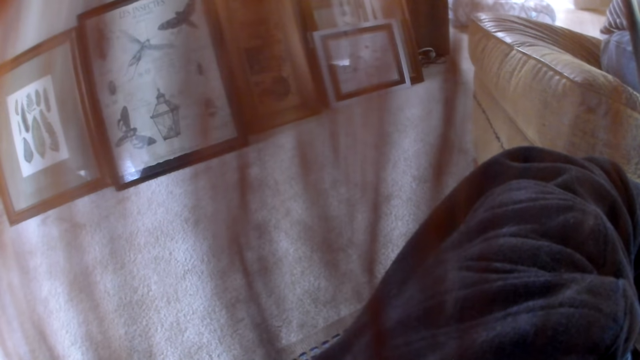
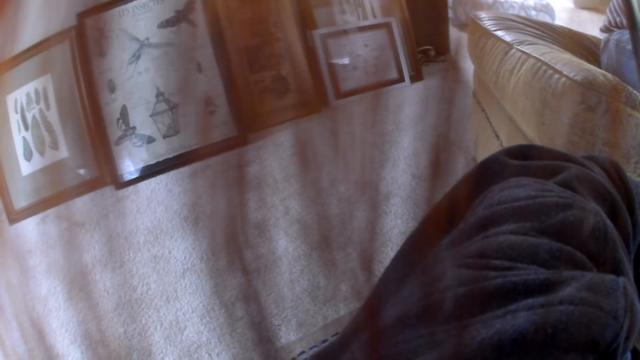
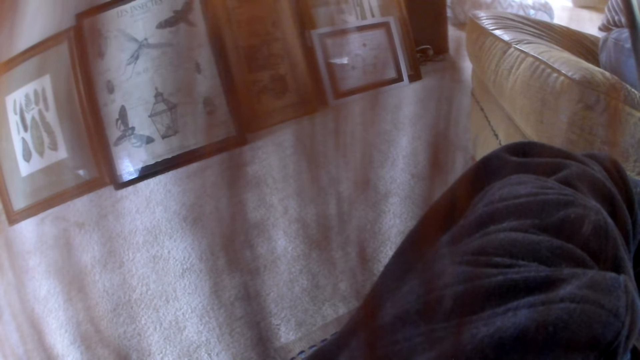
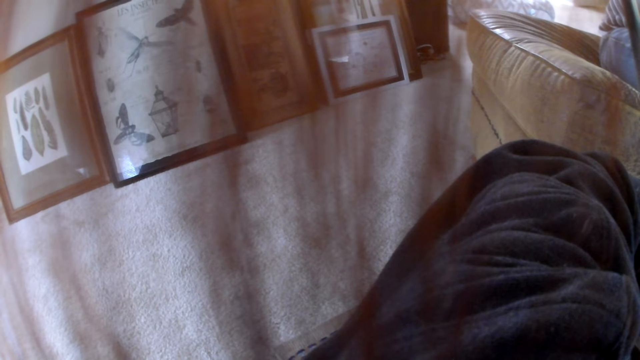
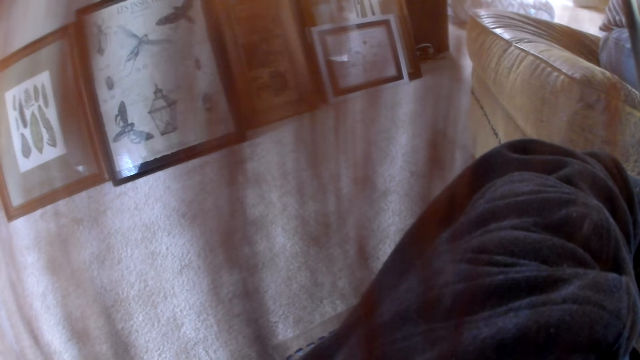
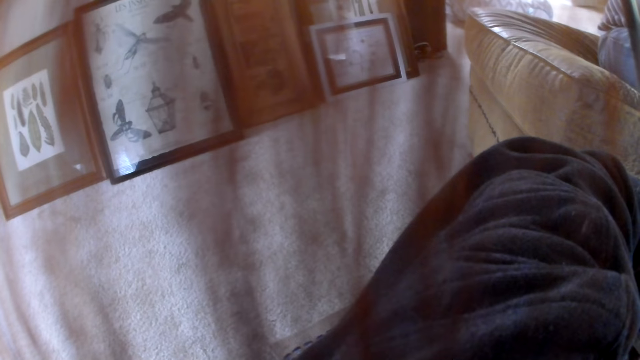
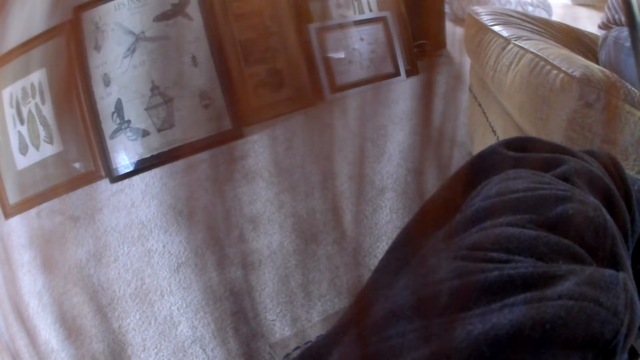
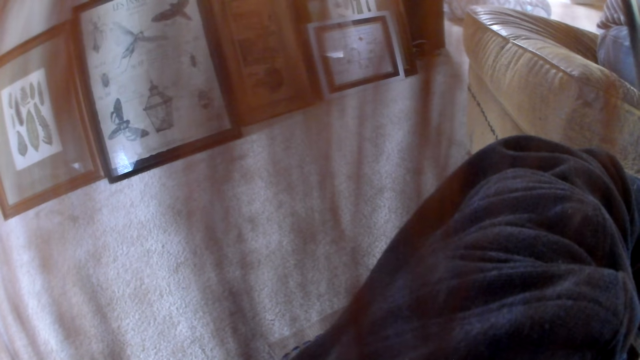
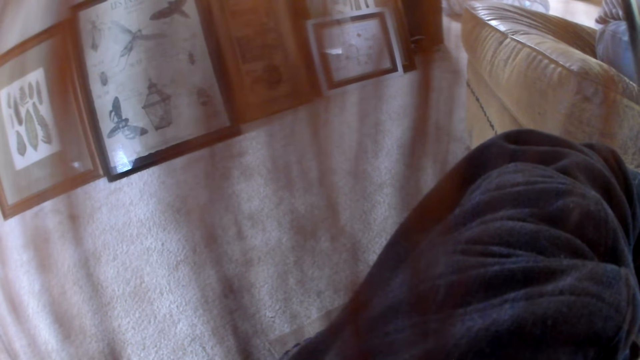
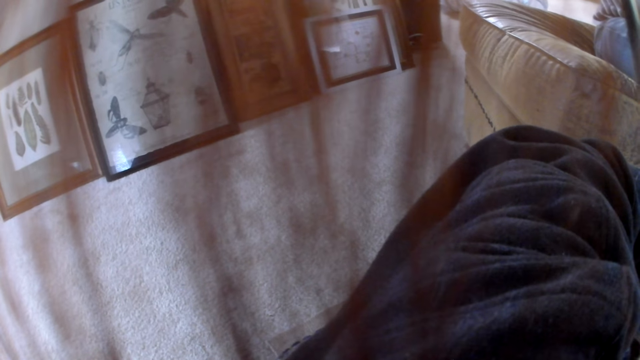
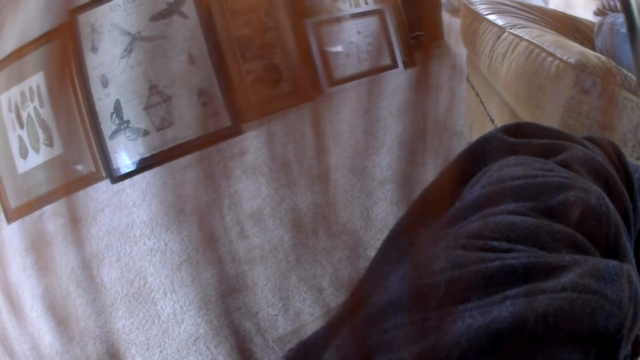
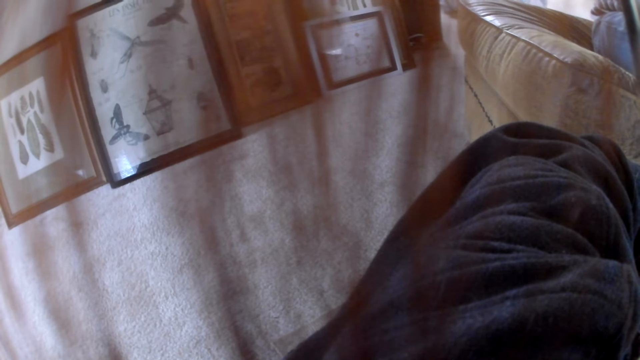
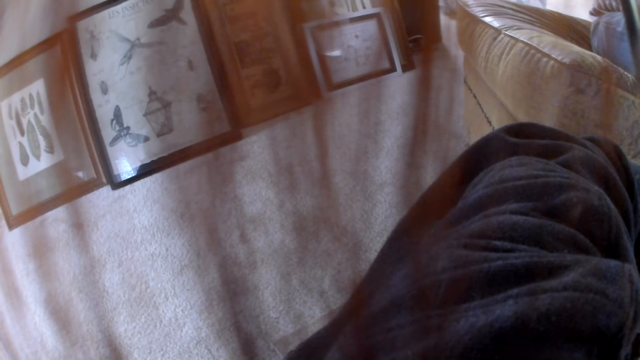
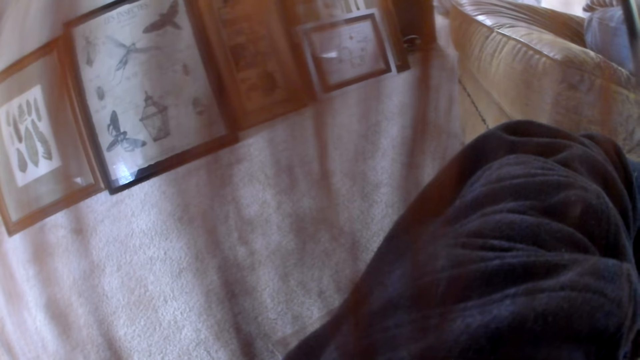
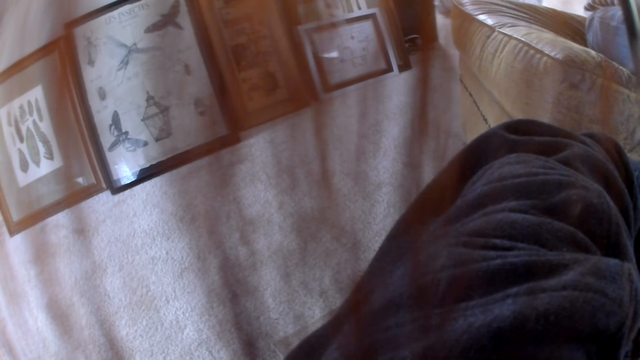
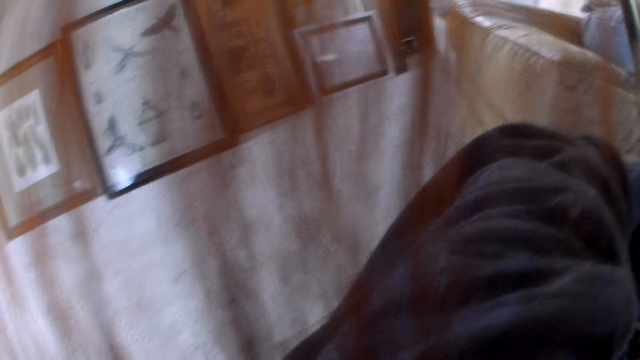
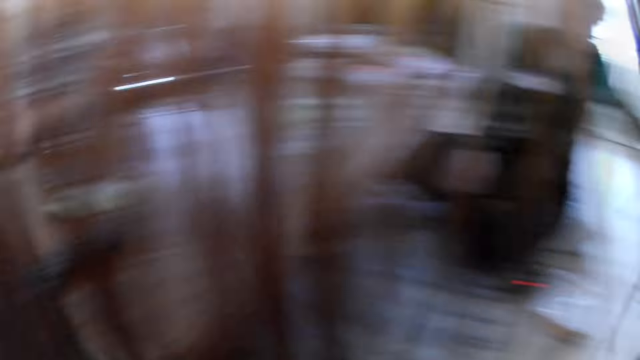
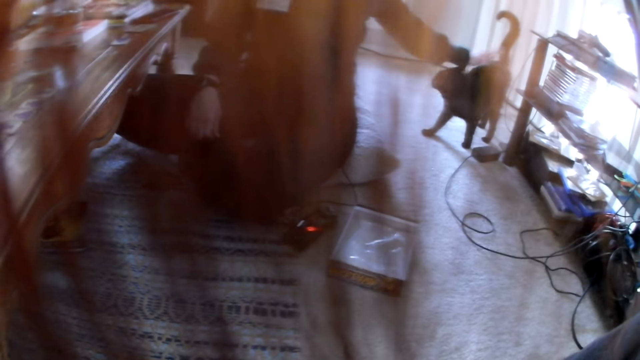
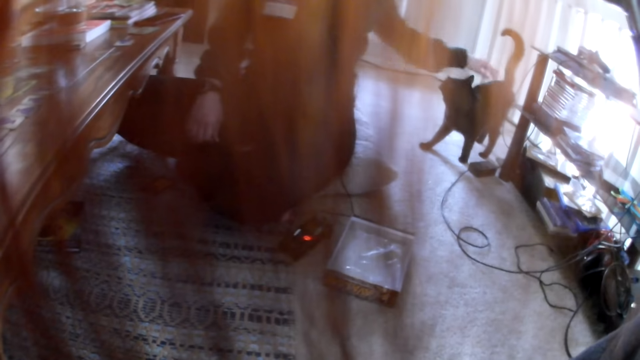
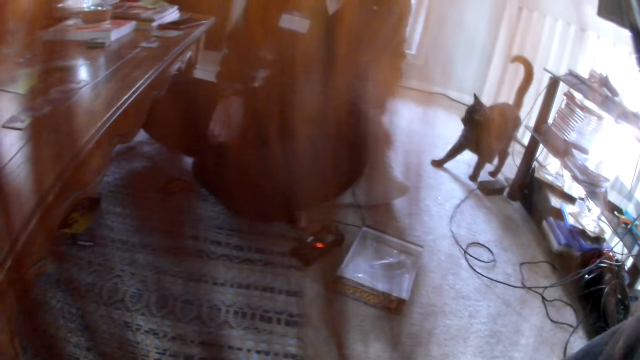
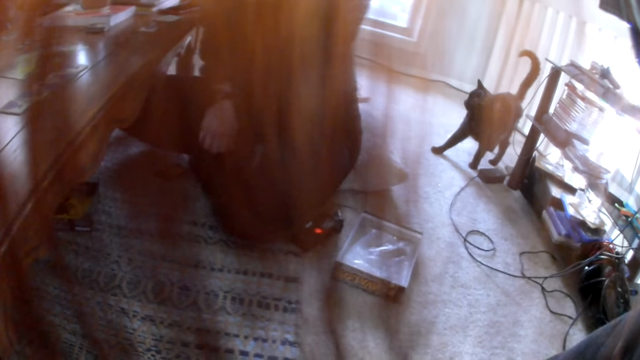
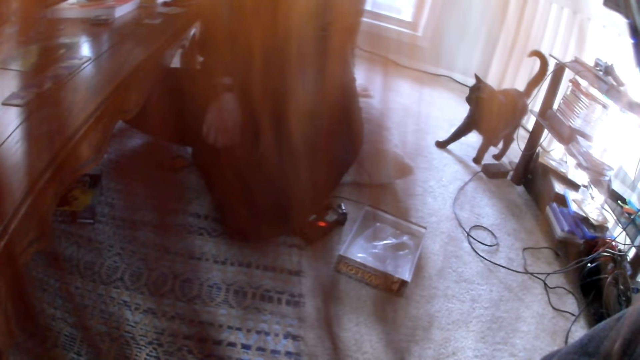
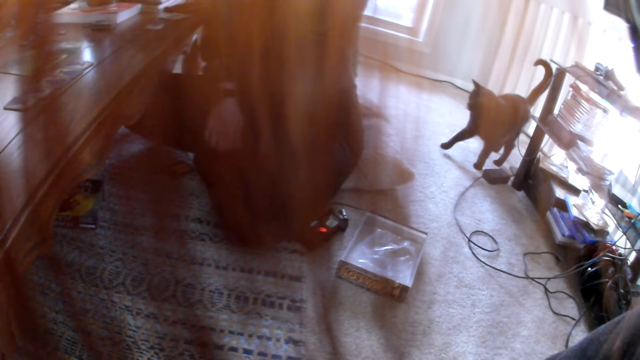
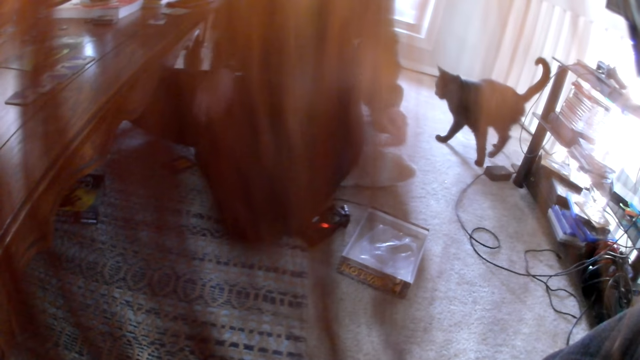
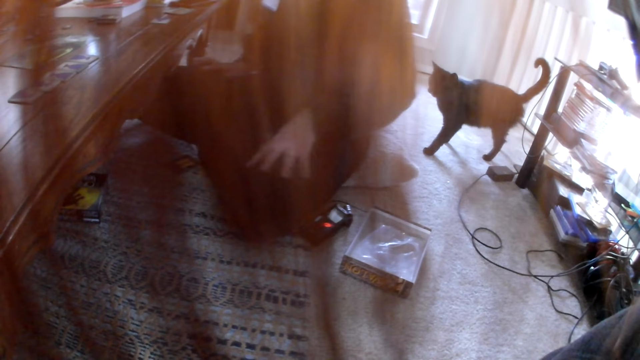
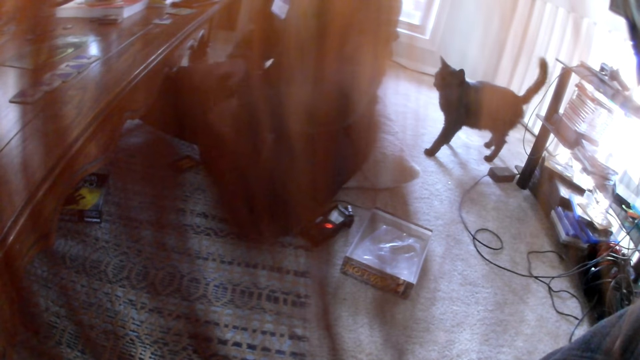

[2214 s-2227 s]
A woman pats a cat with her left hand, plays with a card, and pats a pillow on the floor with her left hand.

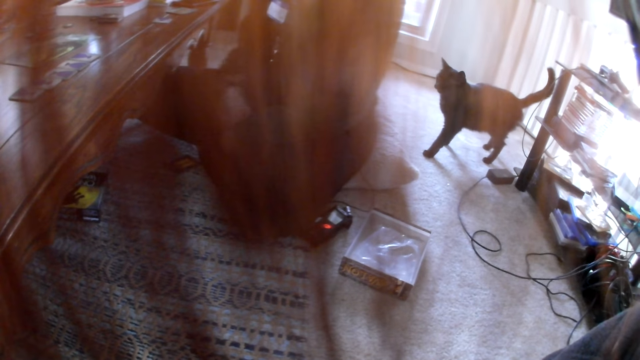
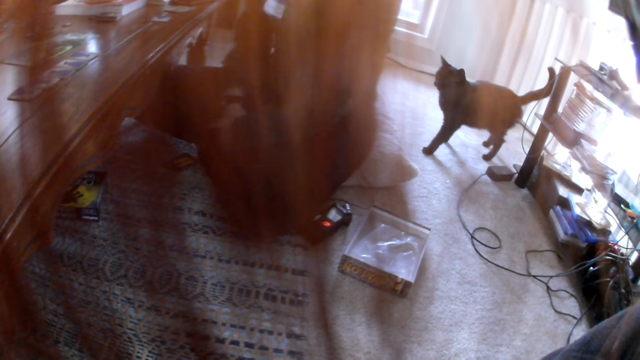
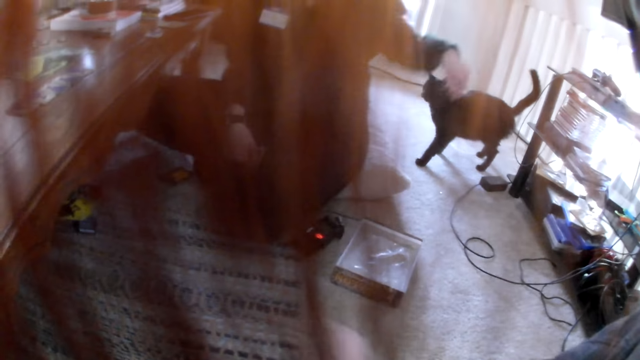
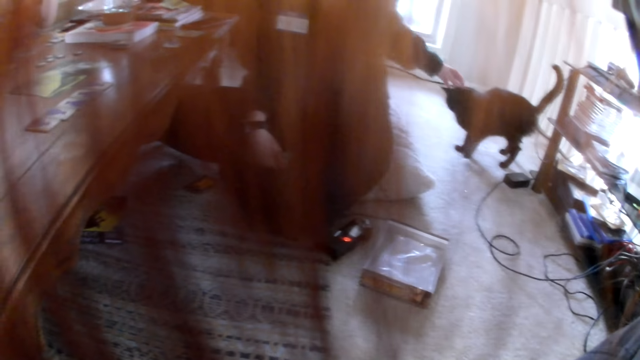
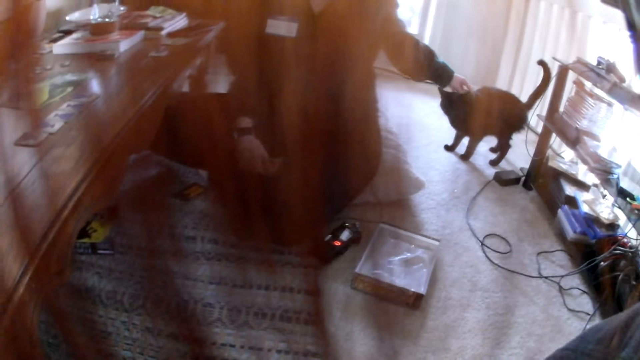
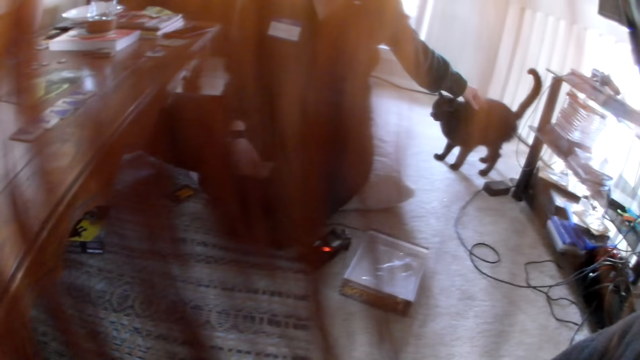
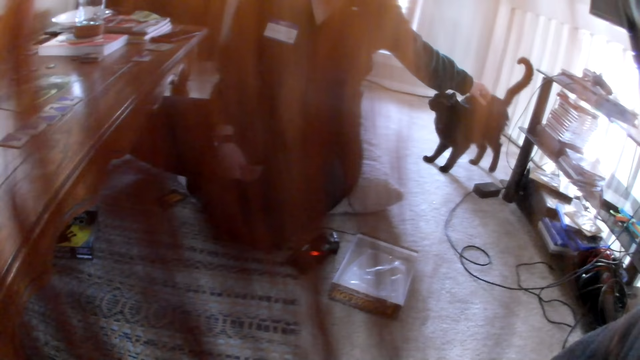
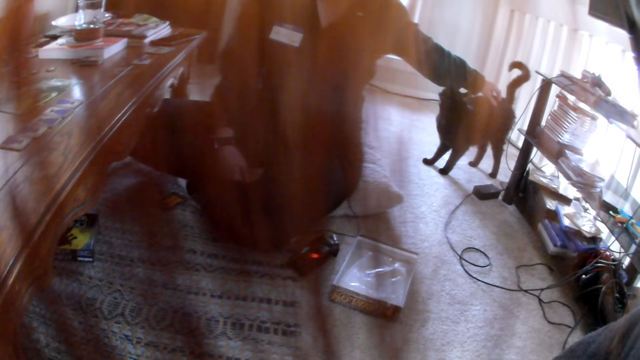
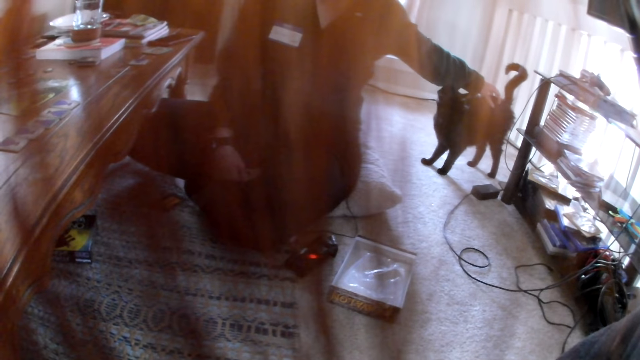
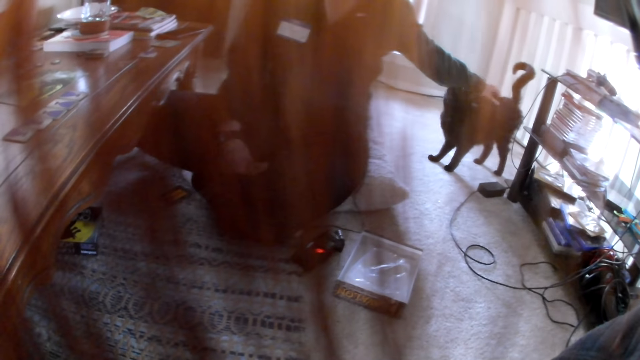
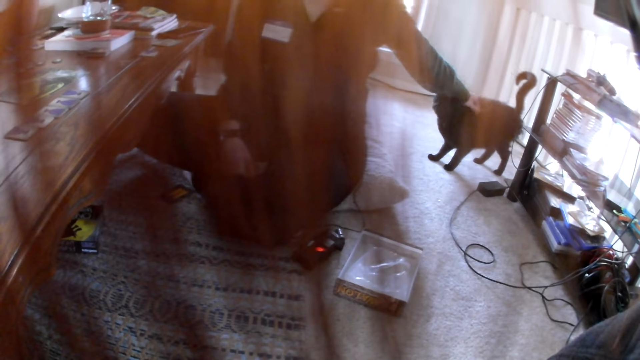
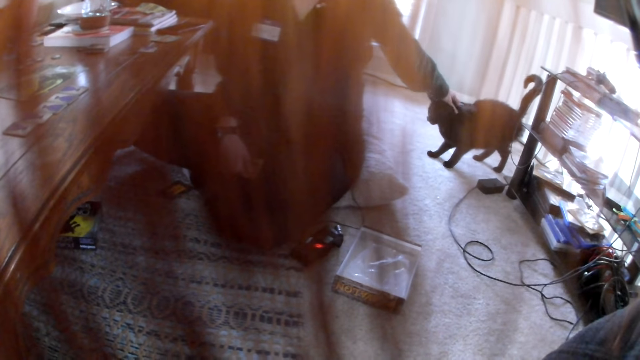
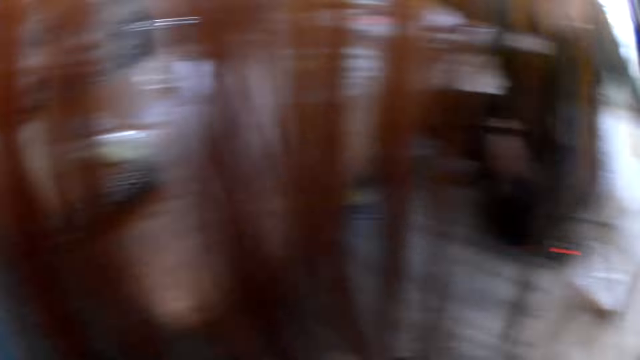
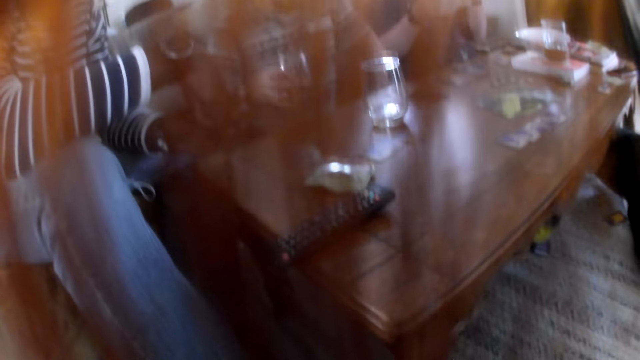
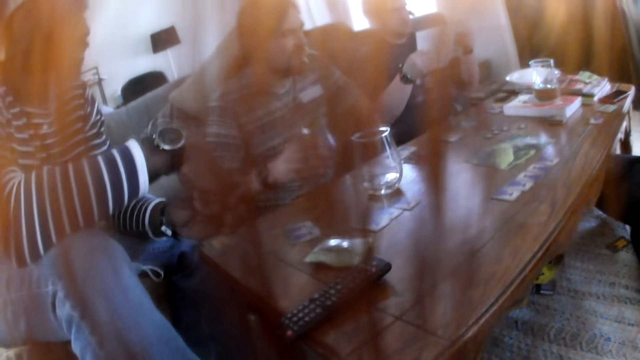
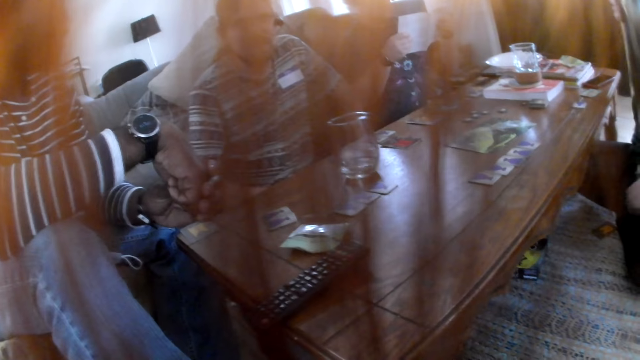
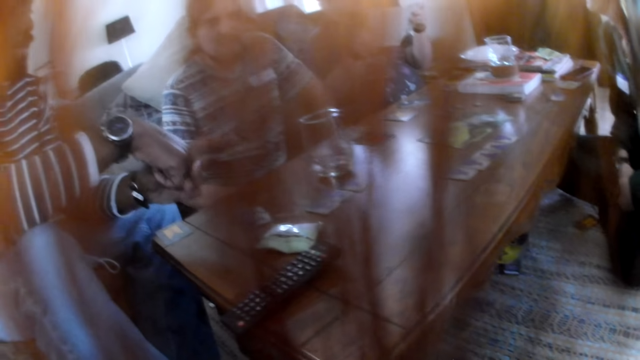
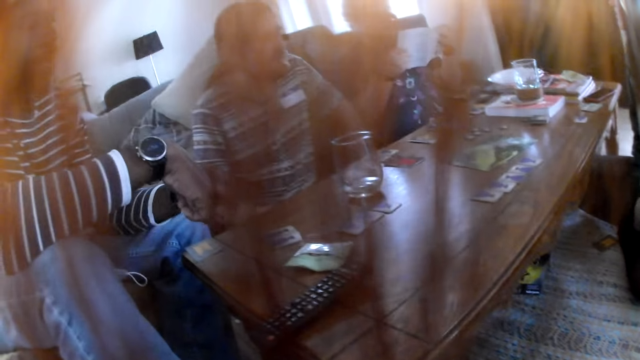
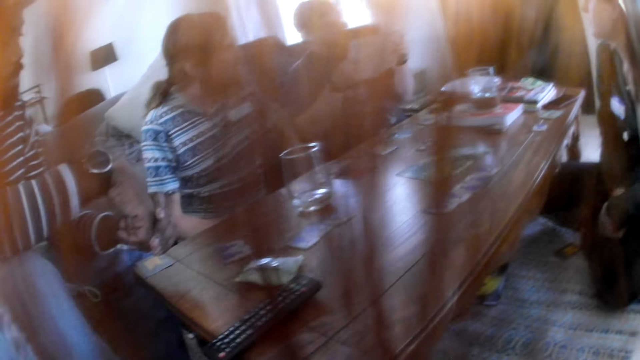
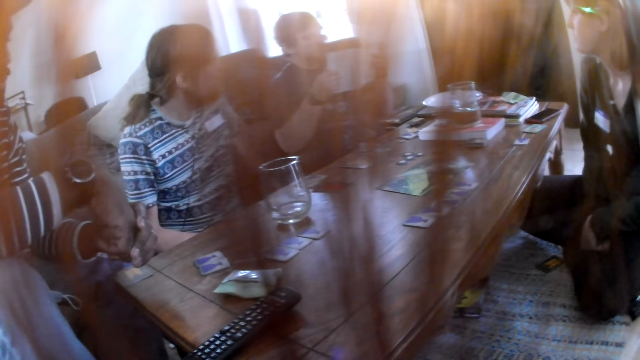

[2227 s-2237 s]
The camera wearer stares at a woman. The woman pats a cat with her left hand and plays with a card. A man holds a book in both hands. The camera wearer looks around the table. Another man interacts with the camera wearer, another man, the first man and the woman at the table.
